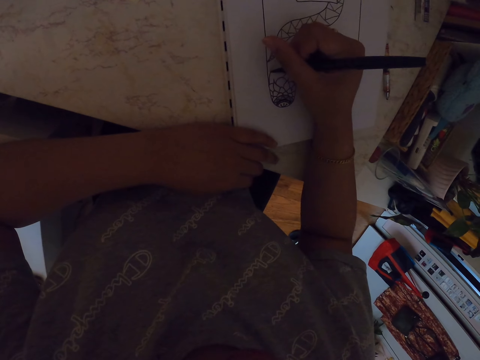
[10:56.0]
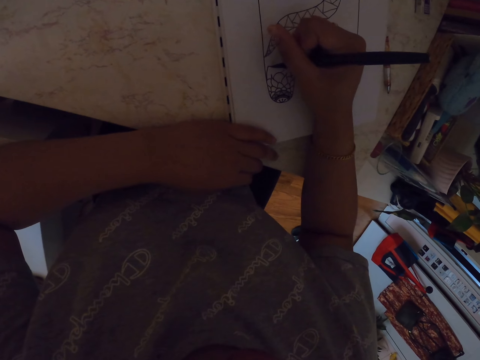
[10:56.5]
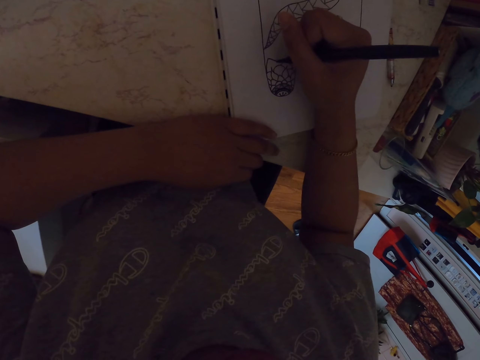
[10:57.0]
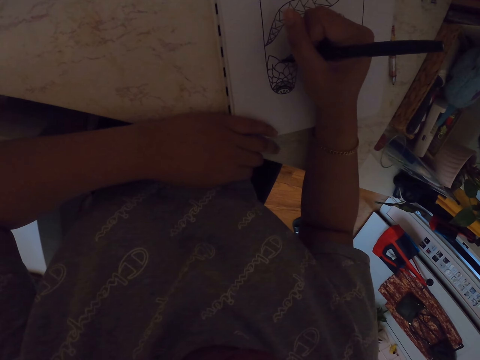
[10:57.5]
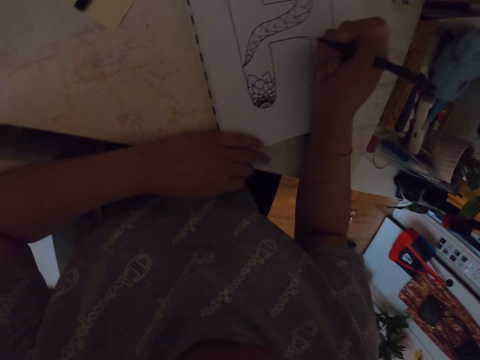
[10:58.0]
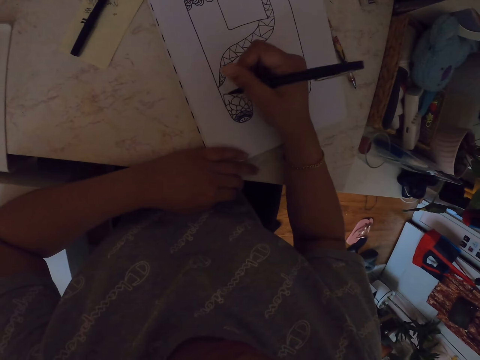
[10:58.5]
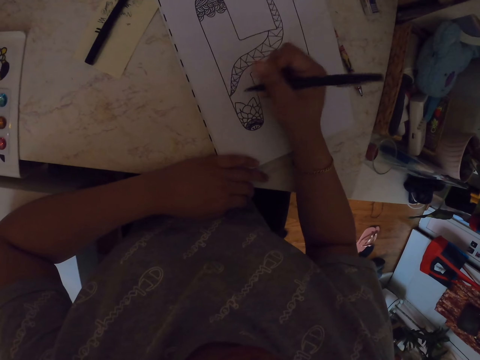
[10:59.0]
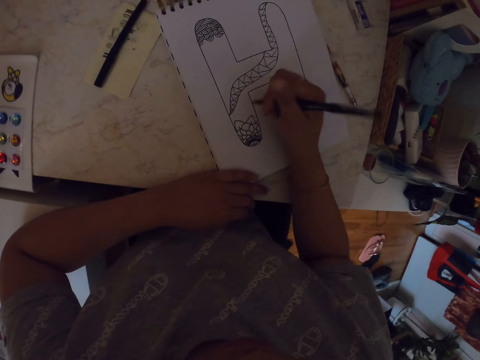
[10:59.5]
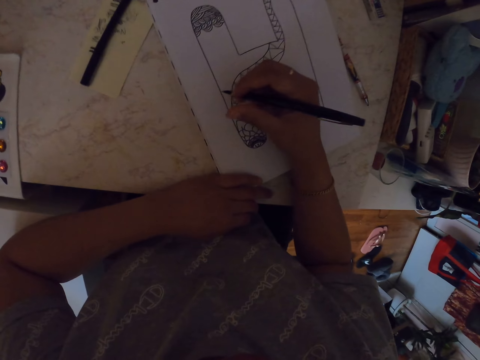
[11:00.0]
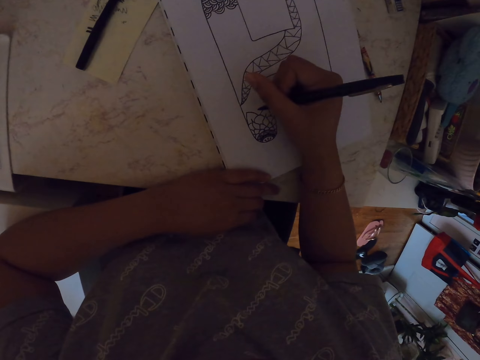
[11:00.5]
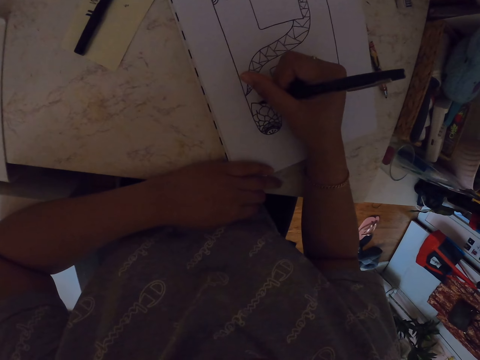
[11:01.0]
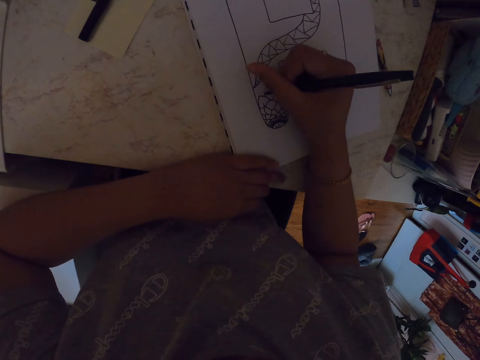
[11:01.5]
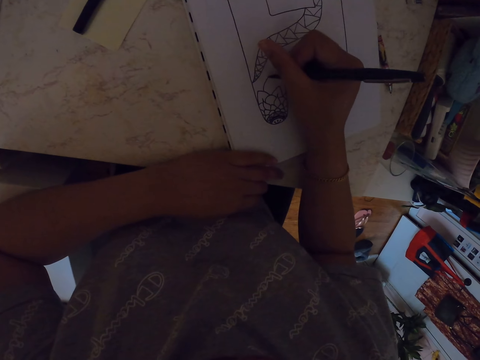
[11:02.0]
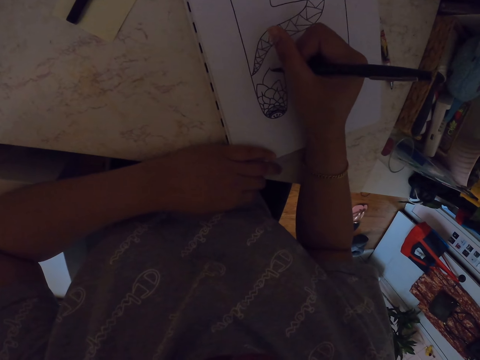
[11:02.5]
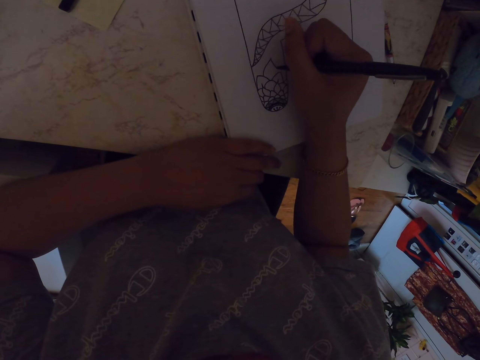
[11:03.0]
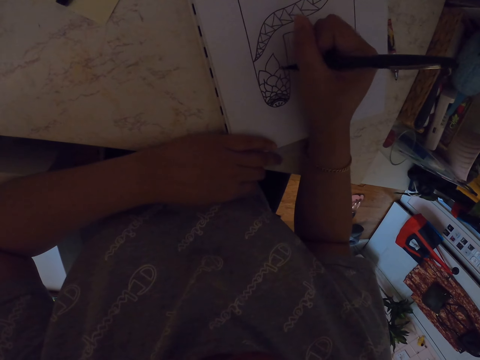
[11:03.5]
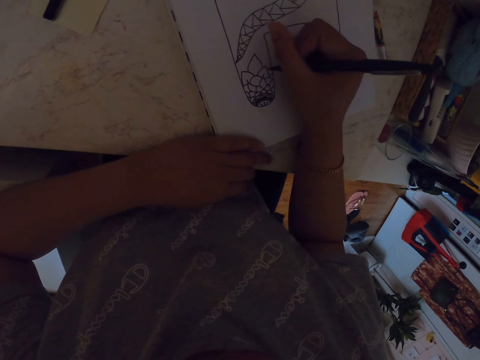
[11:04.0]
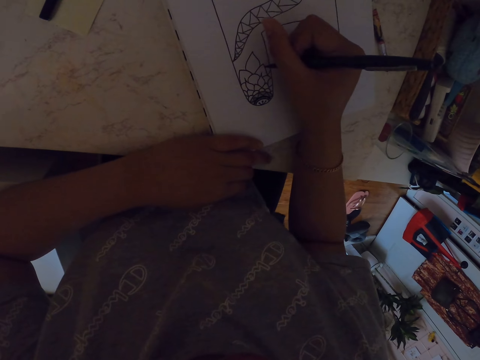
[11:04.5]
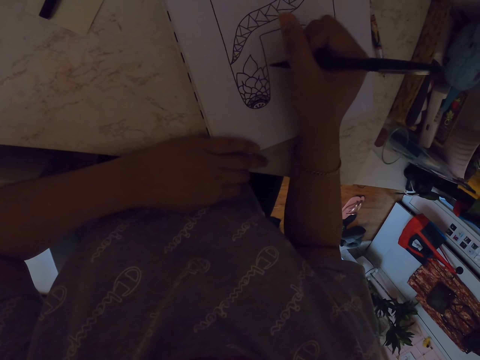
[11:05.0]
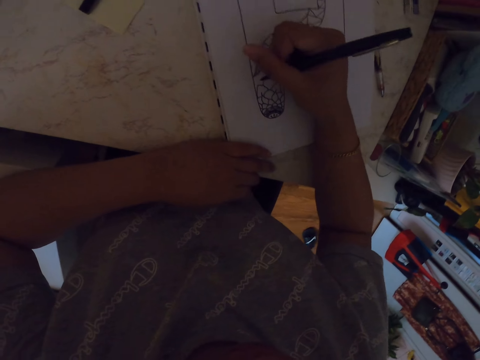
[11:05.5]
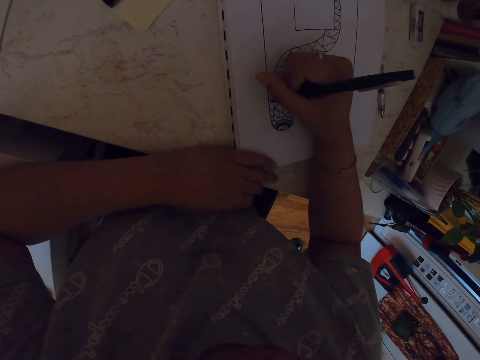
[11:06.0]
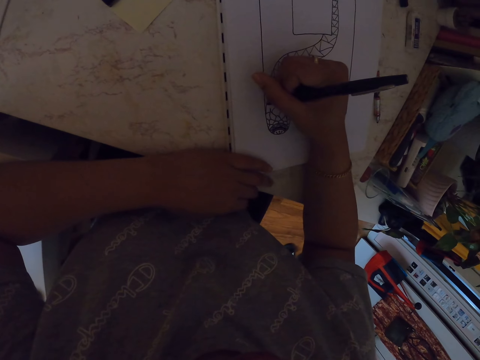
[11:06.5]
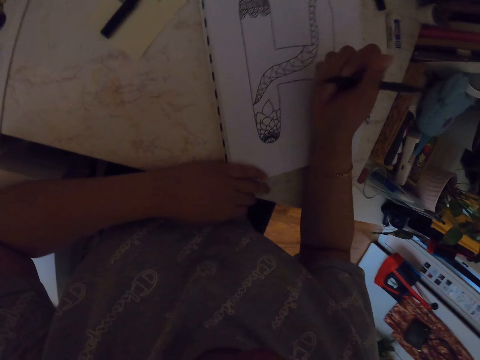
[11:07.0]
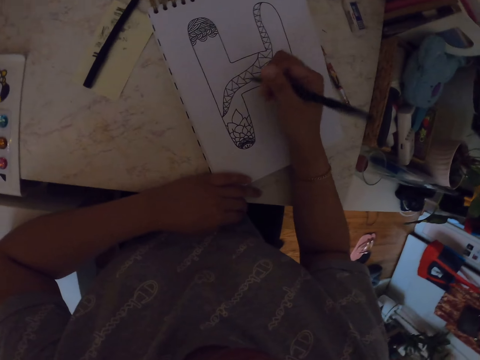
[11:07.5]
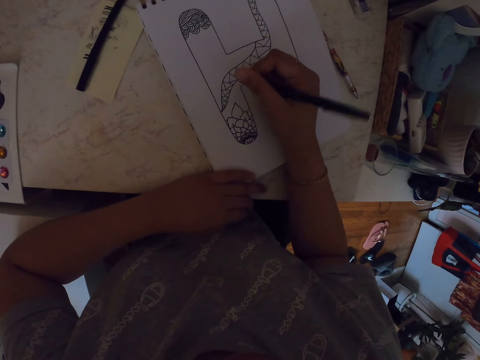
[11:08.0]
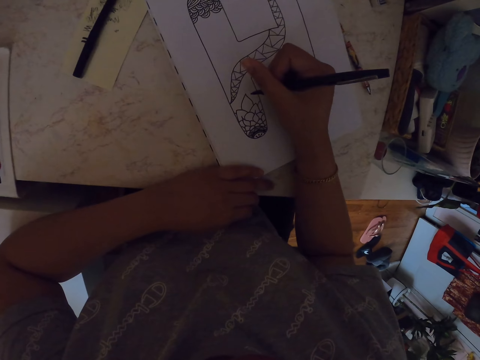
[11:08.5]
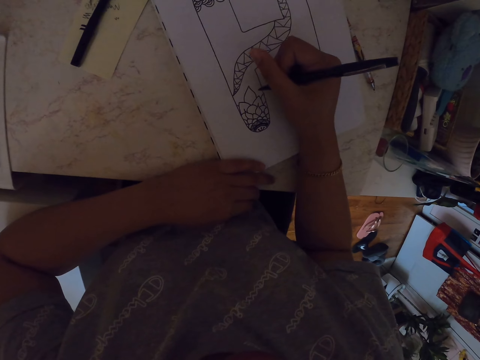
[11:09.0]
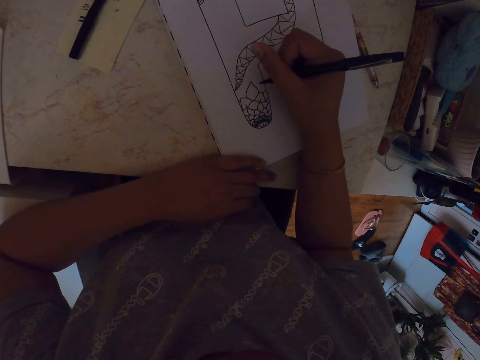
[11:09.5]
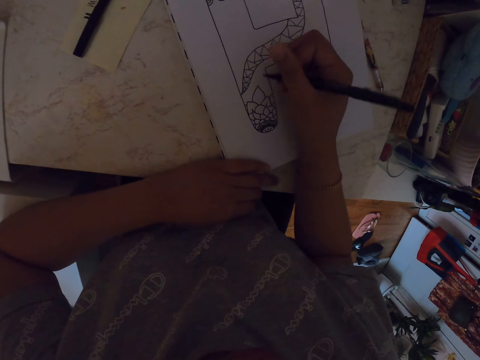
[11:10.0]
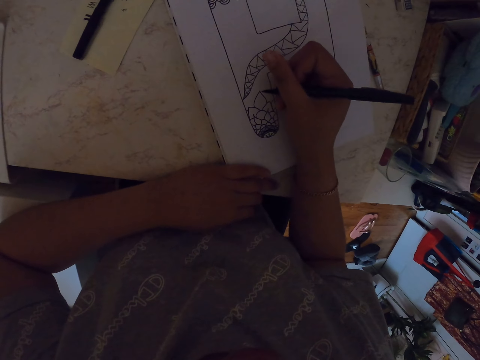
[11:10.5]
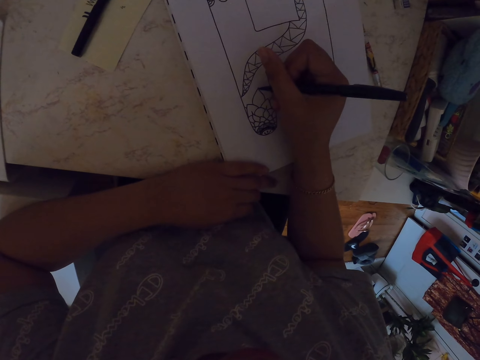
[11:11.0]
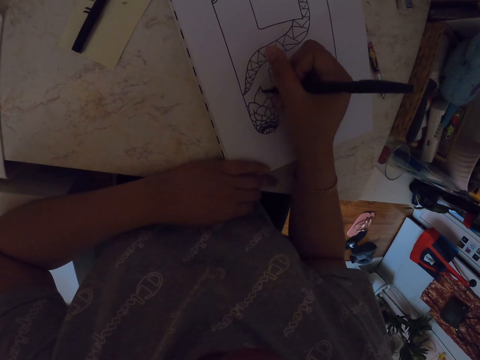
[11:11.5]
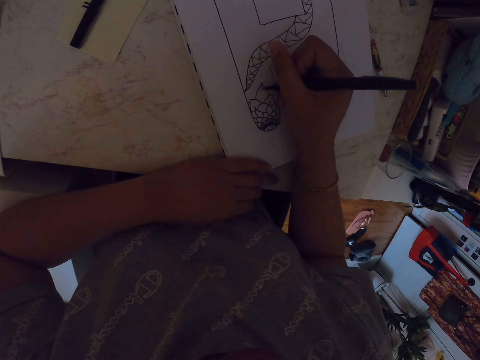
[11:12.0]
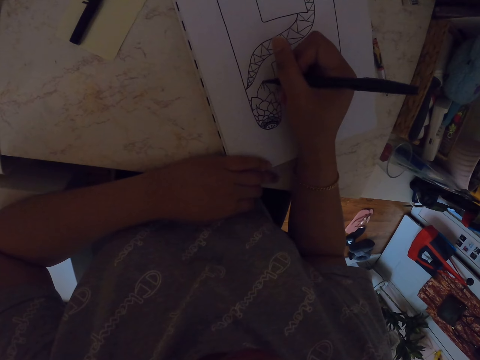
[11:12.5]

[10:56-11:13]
The camera wearer moves his hand. He draws a drawing on a book with a pen. He moves his hand. He draws a drawing on the book with the pen. He moves his hand. He draws a drawing on the book with the pen.

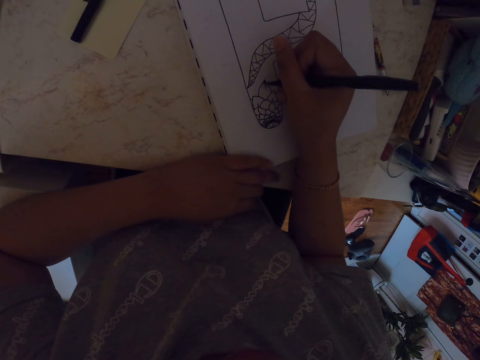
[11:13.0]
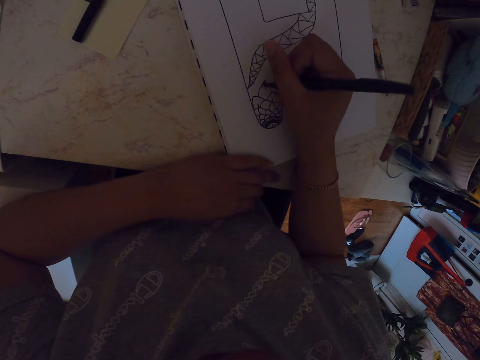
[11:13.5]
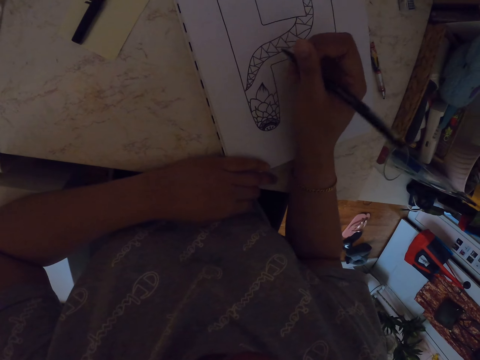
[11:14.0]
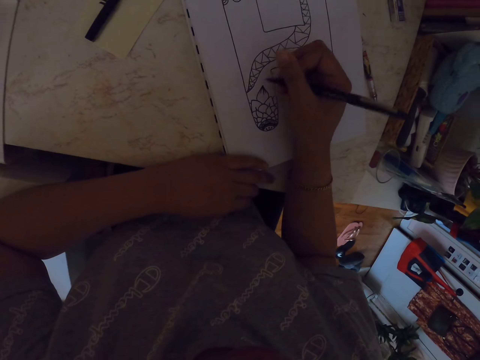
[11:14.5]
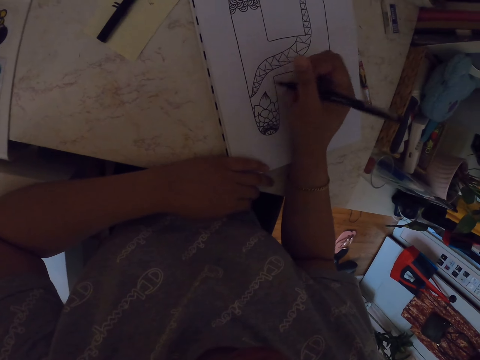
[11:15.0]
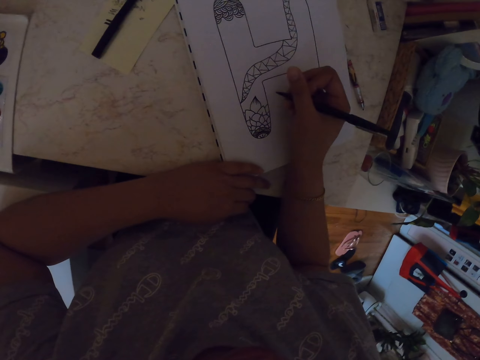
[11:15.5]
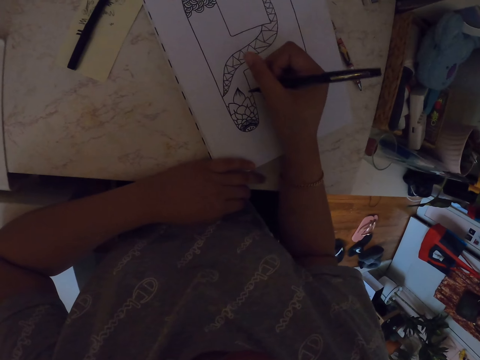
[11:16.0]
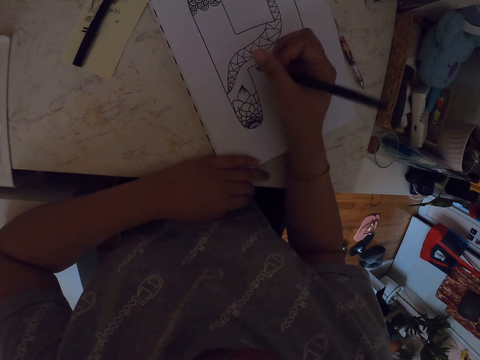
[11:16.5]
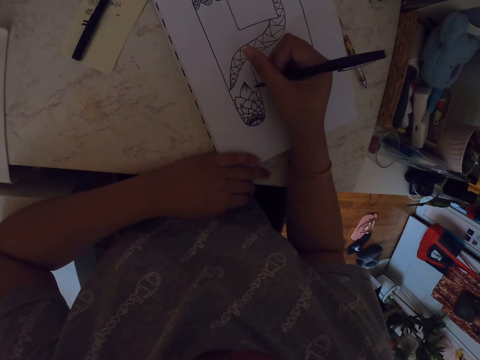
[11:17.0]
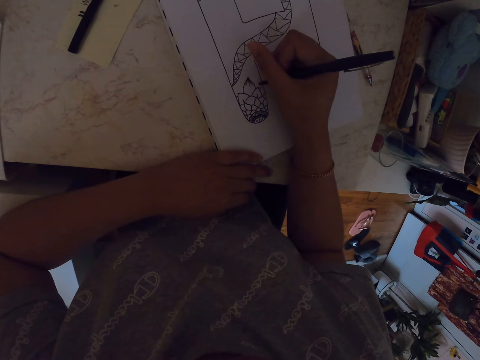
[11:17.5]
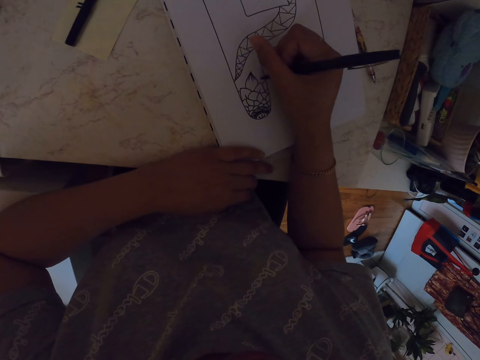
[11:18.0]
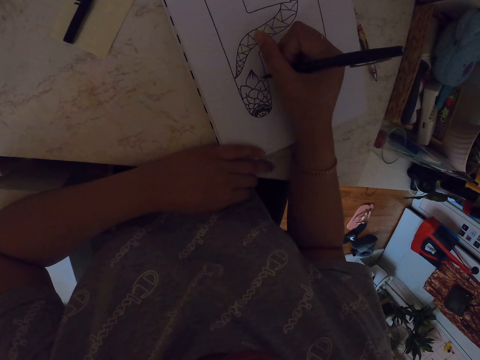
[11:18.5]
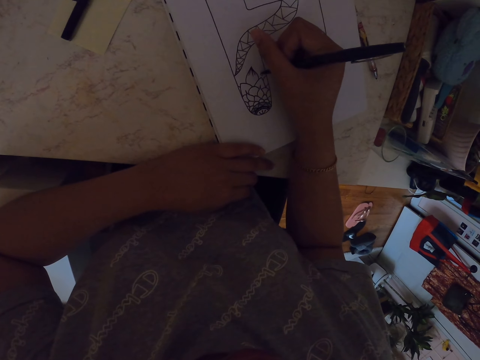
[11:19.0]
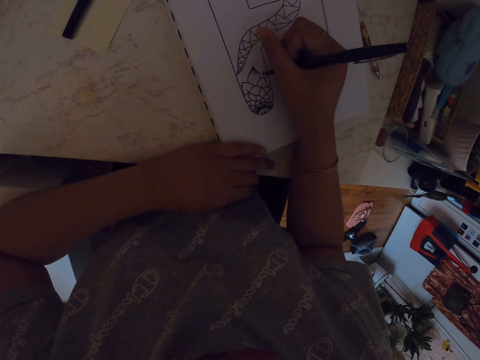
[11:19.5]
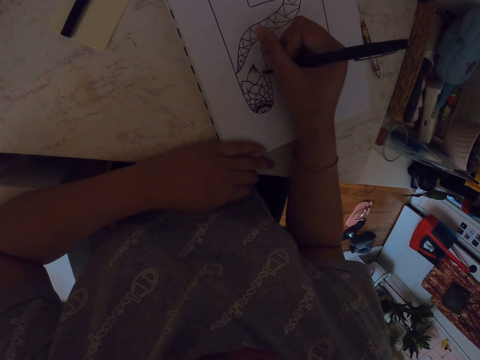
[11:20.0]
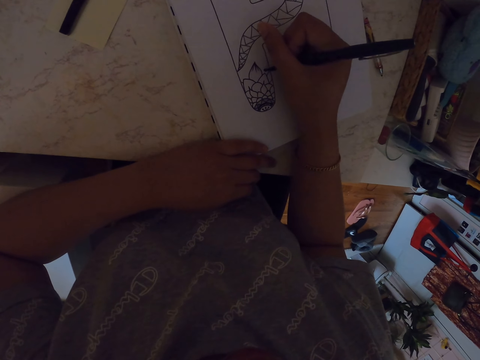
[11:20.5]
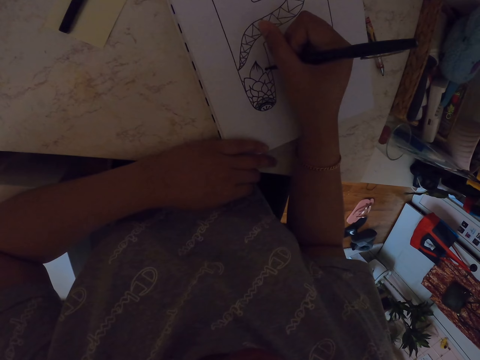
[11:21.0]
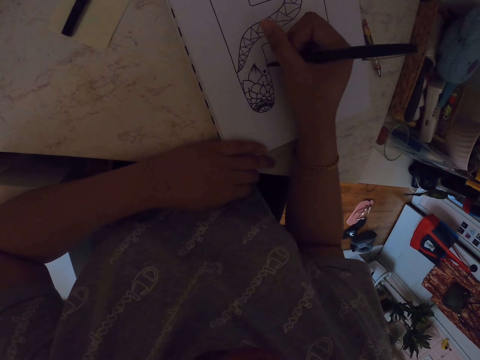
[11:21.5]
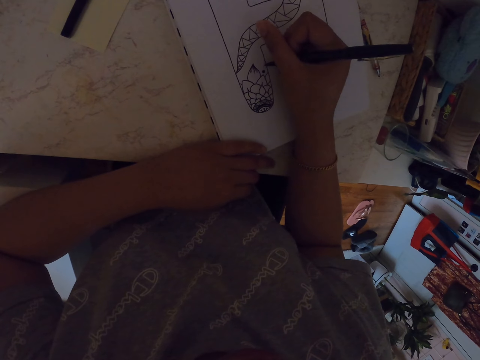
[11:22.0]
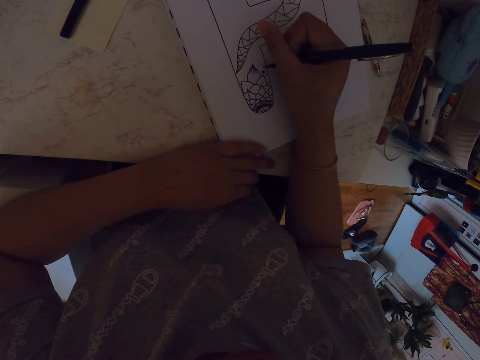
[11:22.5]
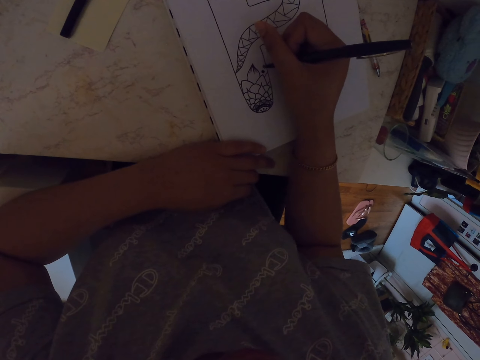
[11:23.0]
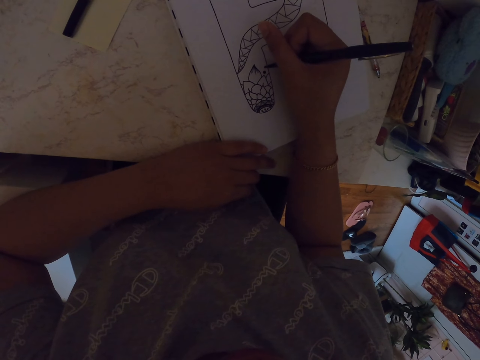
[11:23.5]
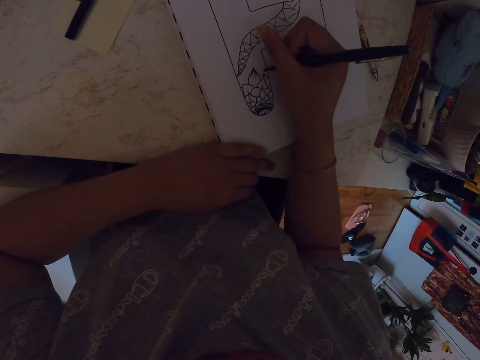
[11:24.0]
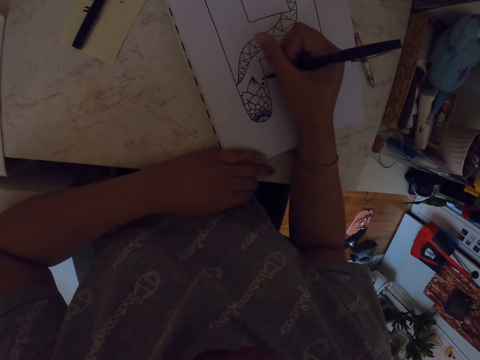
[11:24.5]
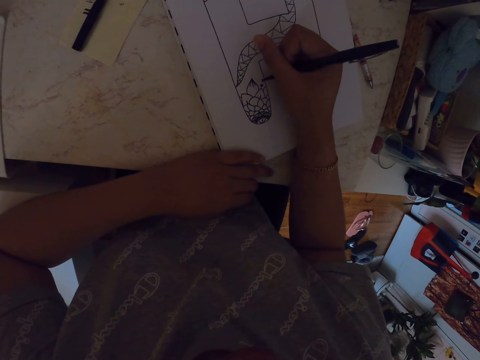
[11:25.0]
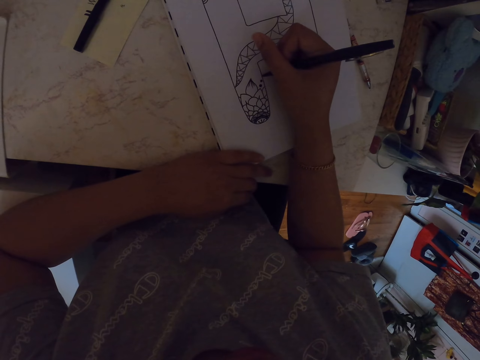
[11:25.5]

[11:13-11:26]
The camera wearer moves his hand. He draws a drawing on a book with a pen.
